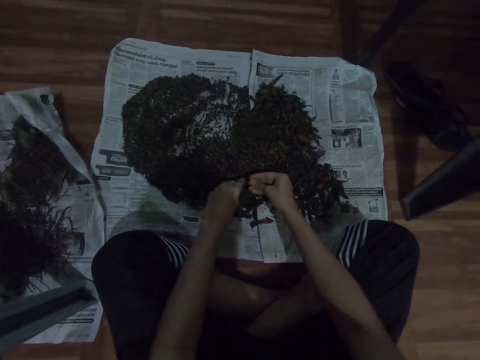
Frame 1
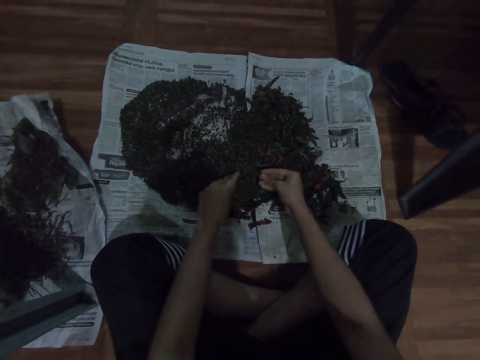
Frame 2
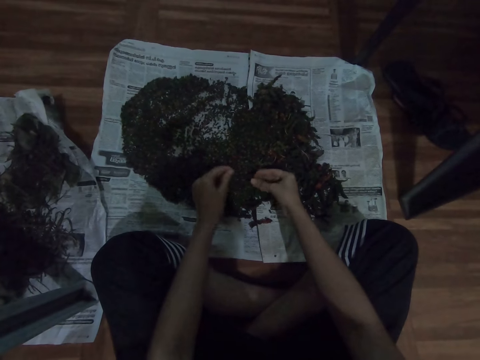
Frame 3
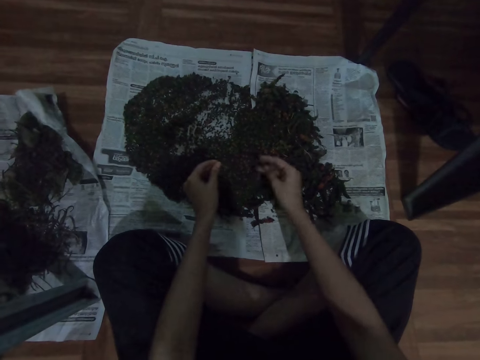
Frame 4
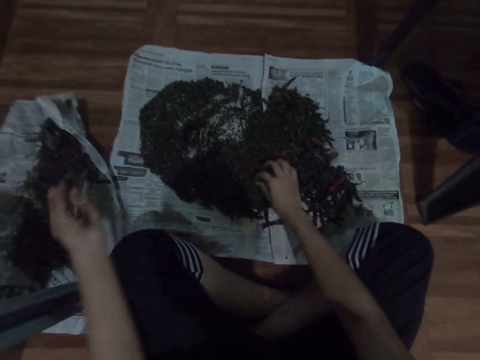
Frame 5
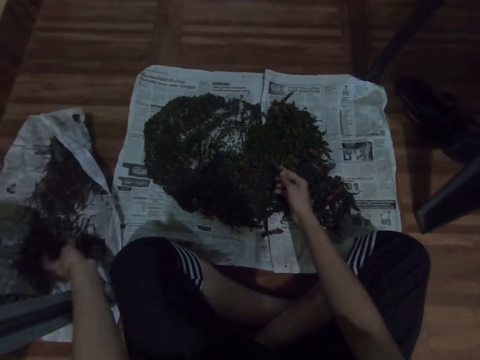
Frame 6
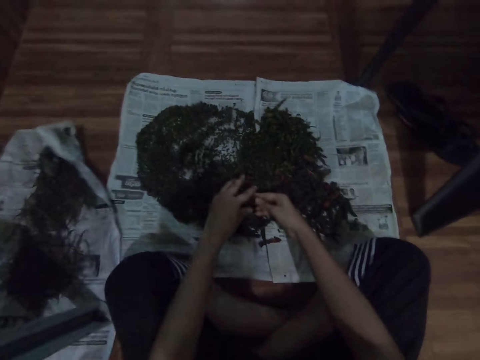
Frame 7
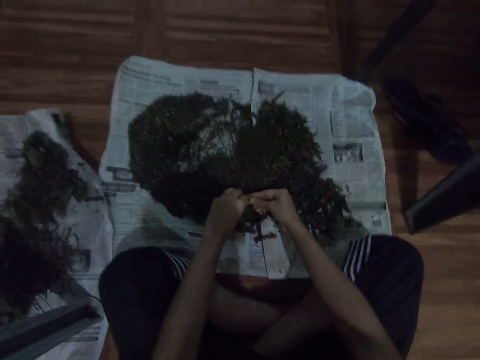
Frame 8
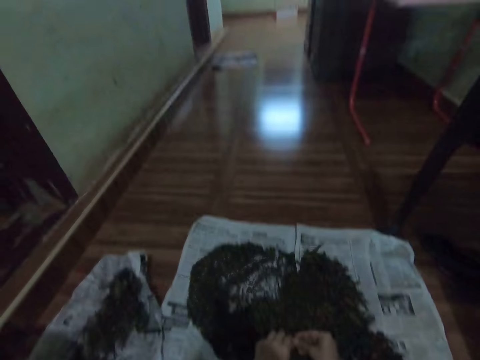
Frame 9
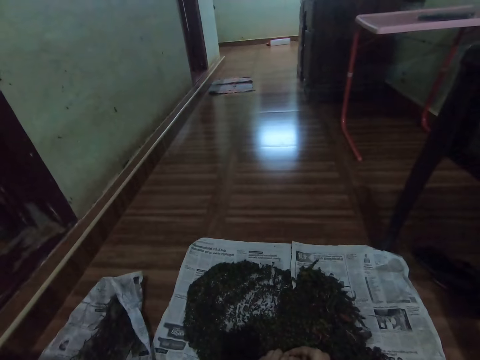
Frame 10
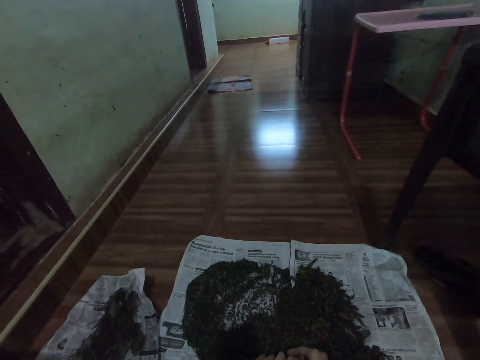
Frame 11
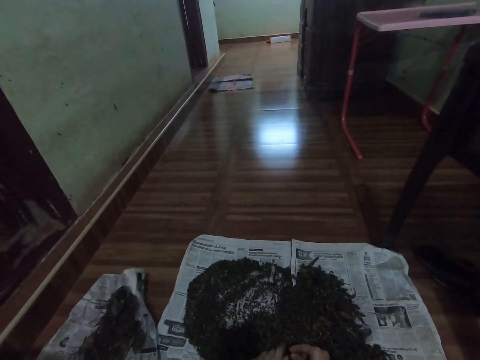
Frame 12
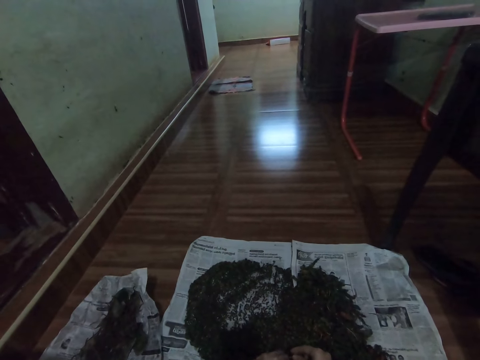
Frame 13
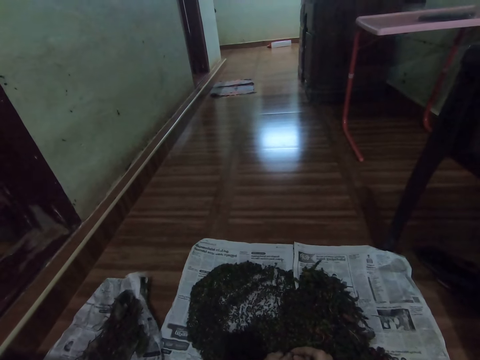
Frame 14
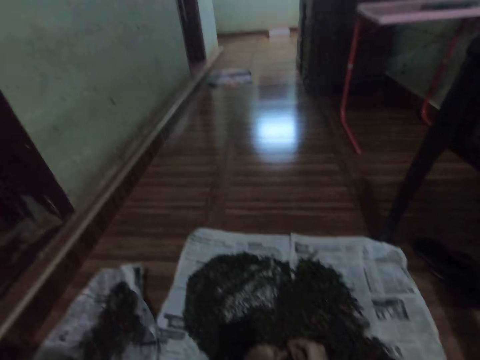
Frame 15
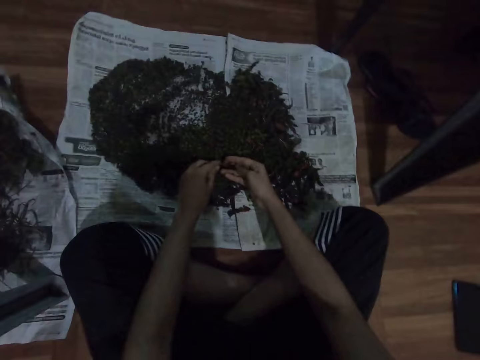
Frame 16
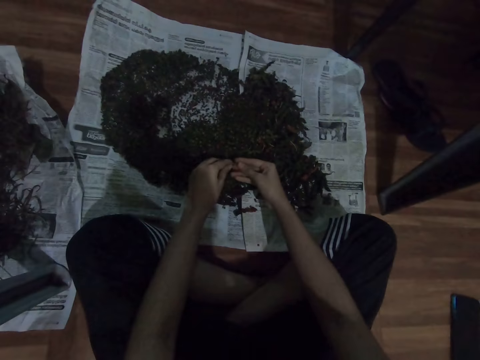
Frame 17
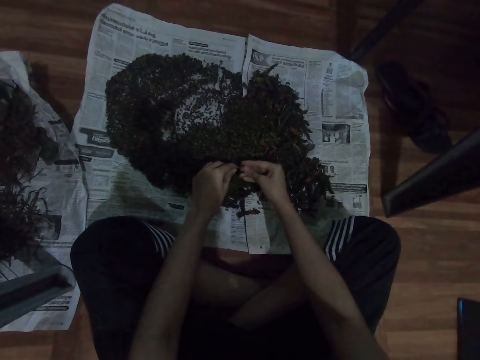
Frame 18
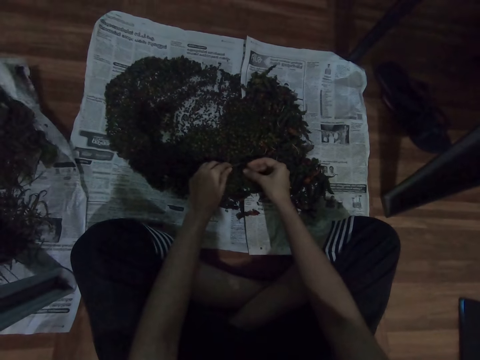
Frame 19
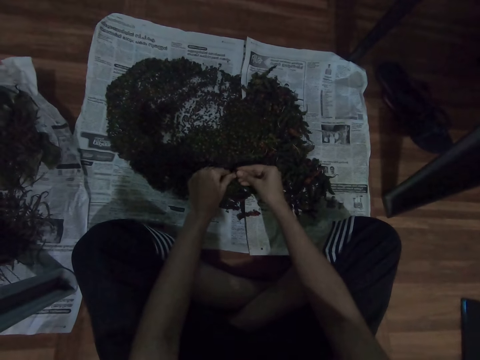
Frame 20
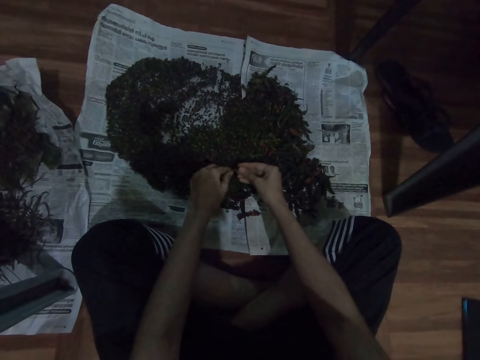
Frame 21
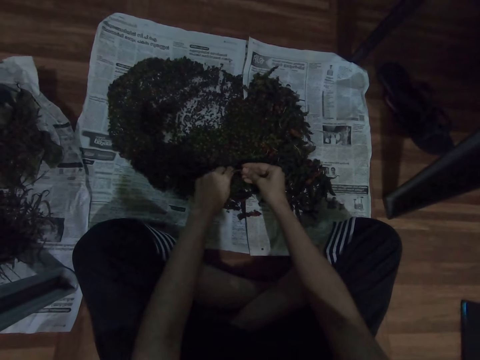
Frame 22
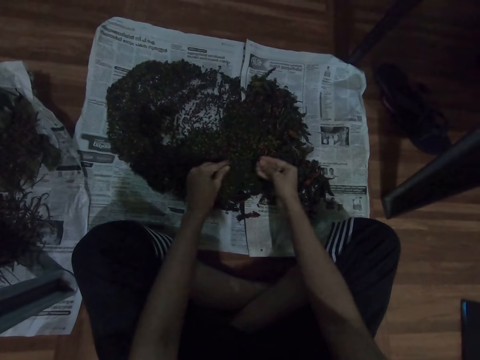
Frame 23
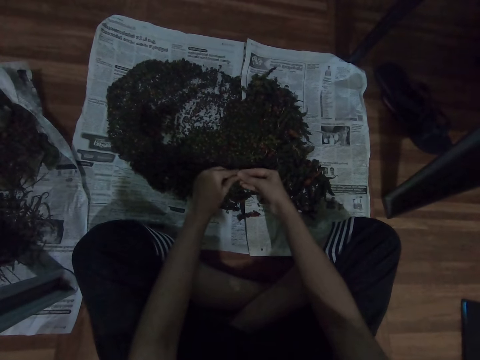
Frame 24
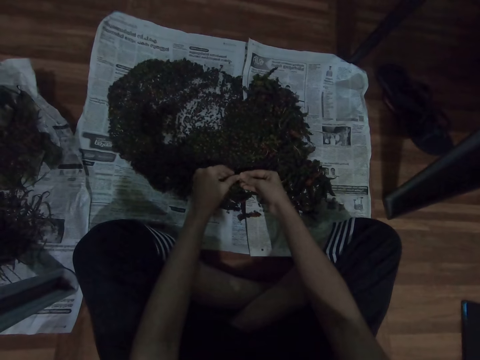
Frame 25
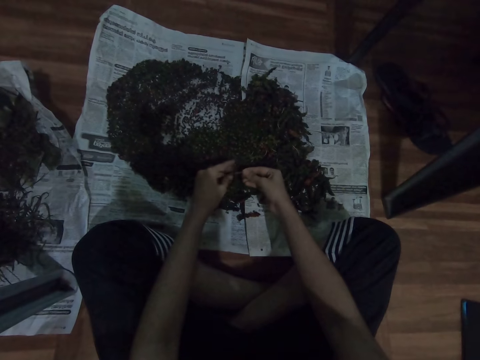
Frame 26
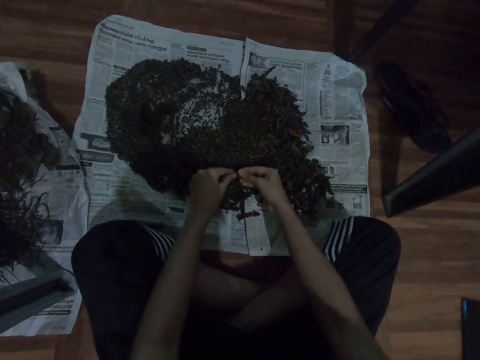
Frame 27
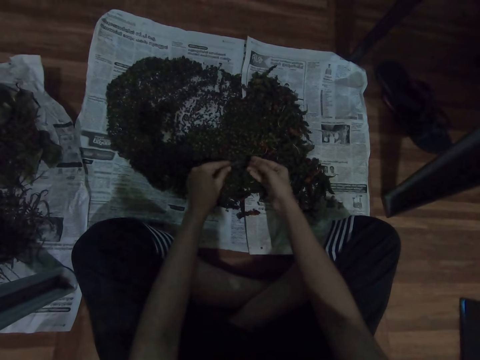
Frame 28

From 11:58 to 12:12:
The camera wearer drops the herbs on the magazine paper. They place the dirt on the paper. They pick the vegetables. They scrub off the outer core of the herbs. They select the vegetables.

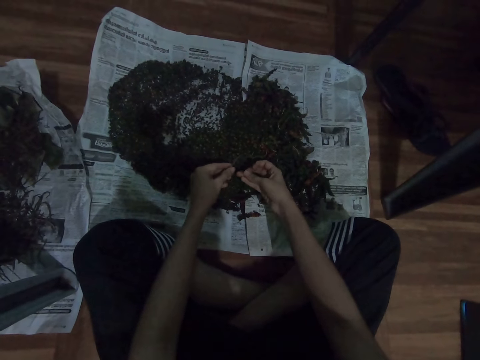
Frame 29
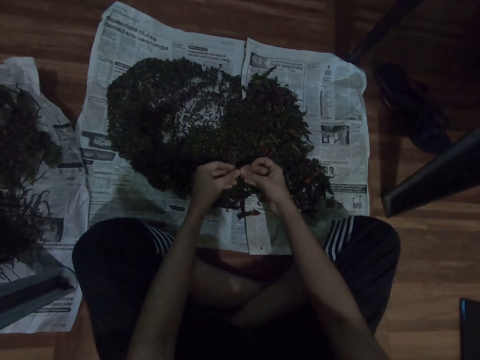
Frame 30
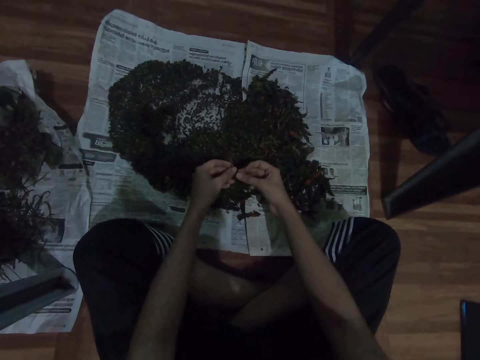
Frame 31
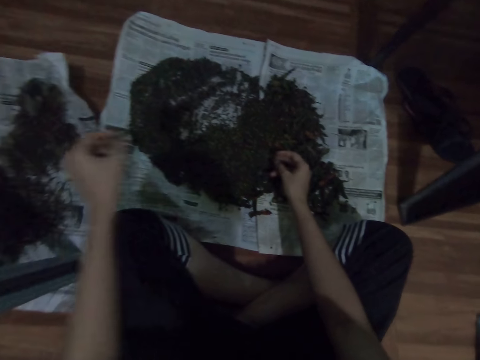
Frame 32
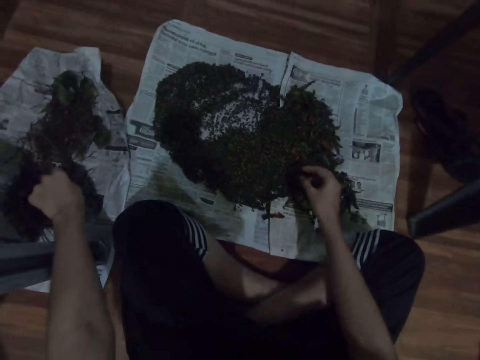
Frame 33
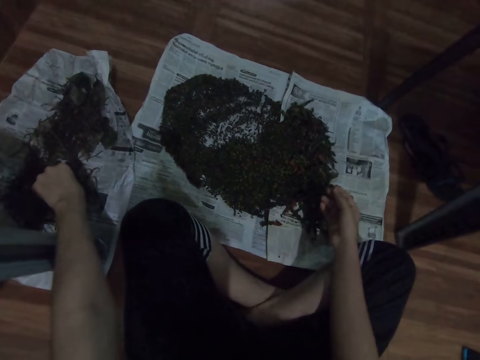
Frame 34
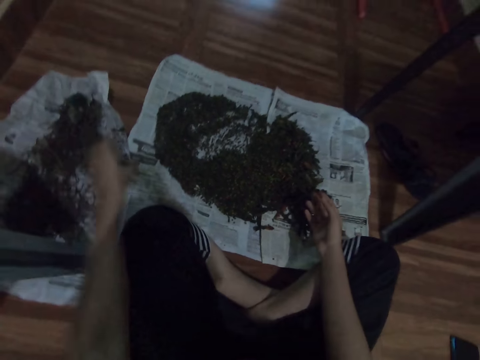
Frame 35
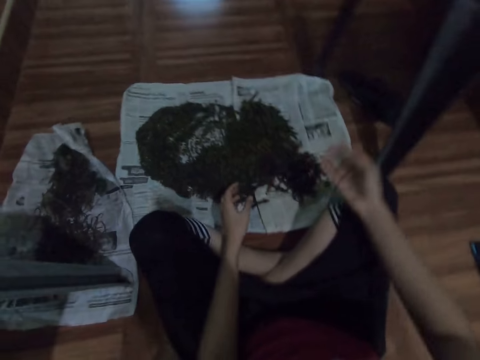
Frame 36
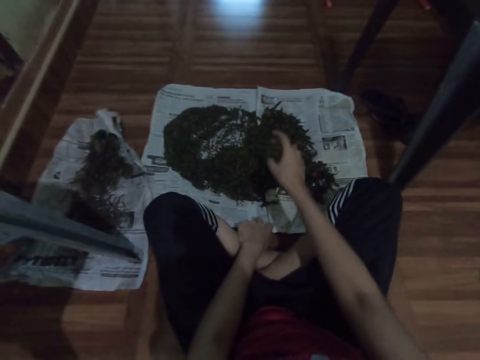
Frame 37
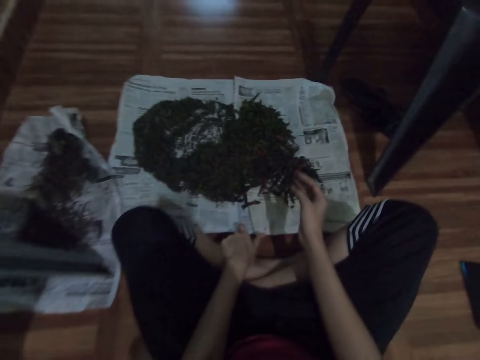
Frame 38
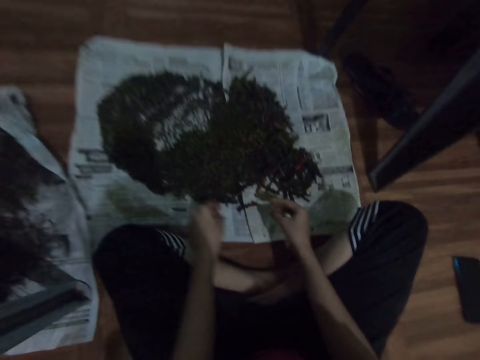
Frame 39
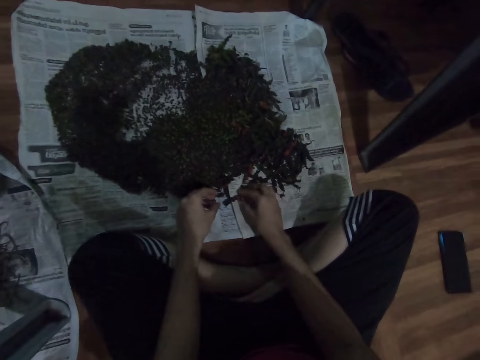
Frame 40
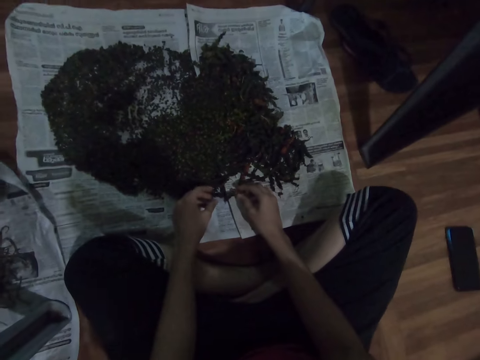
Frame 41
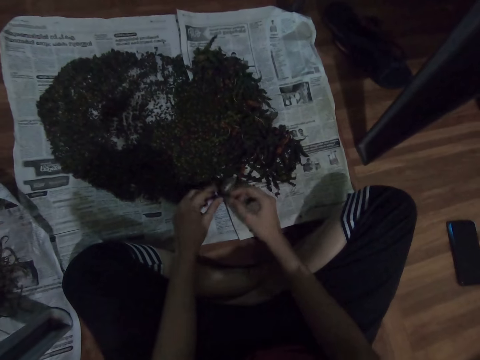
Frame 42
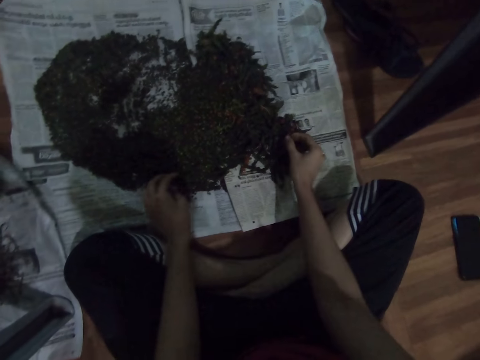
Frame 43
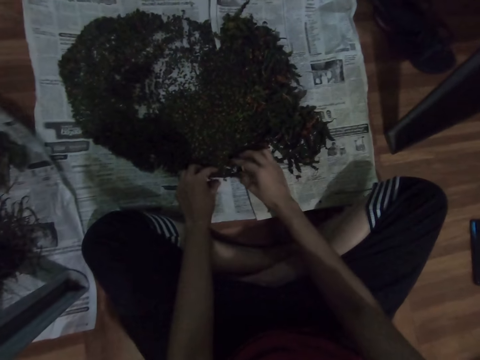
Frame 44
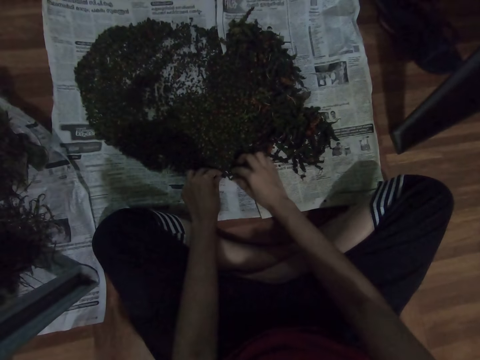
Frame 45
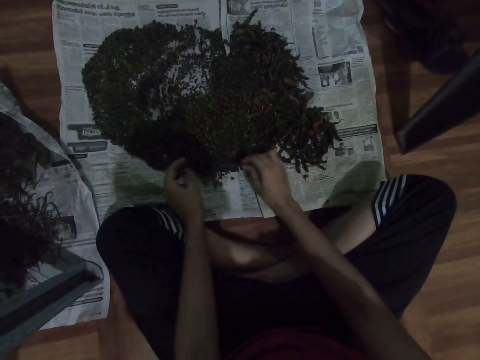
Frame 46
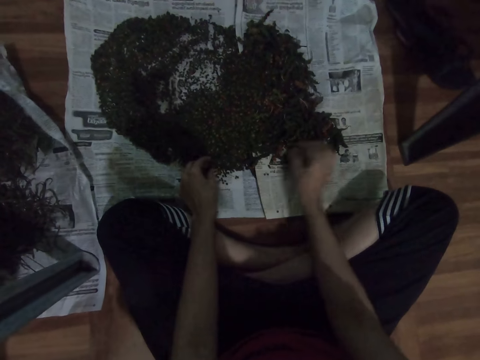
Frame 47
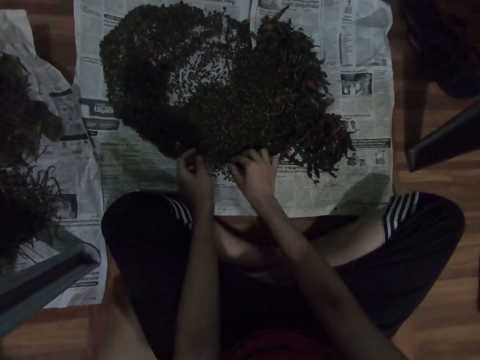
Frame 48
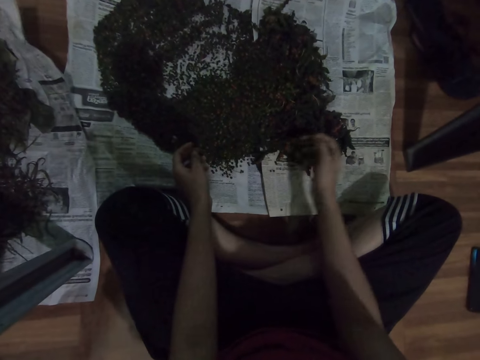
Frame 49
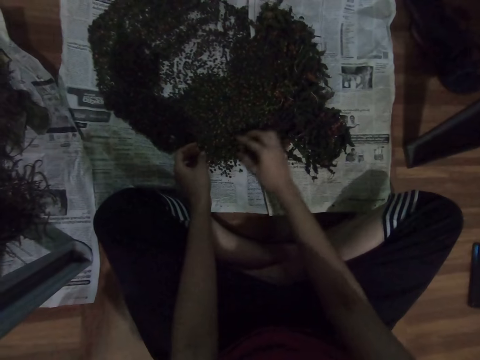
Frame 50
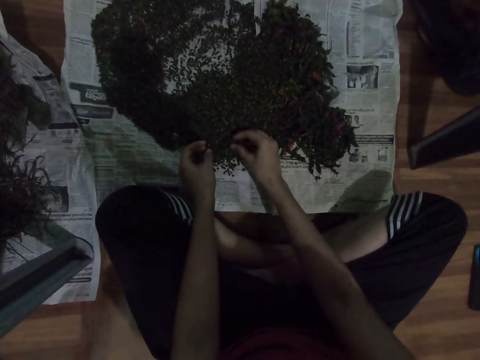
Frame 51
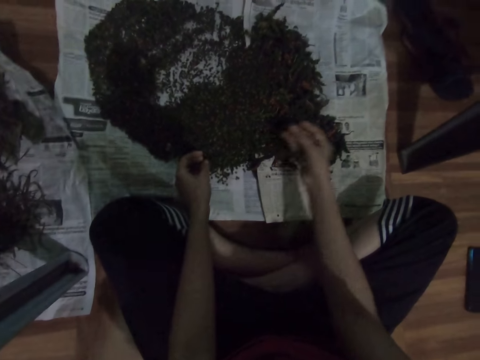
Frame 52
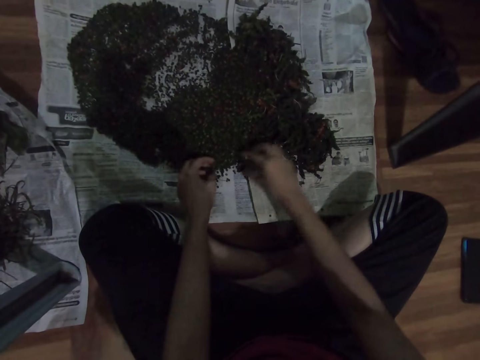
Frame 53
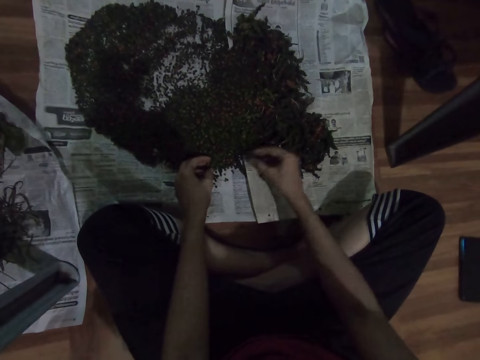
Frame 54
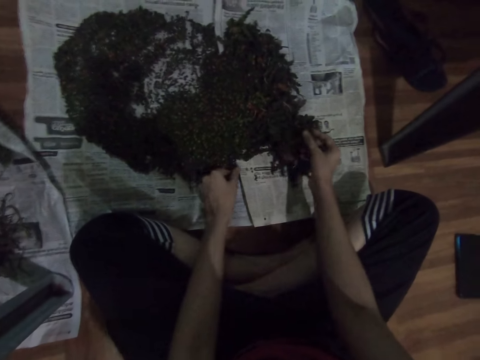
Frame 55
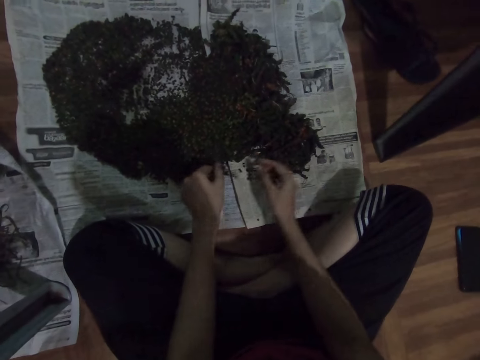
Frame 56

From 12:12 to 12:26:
The camera wearer drops the herbs on the magazine paper. They pick the vegetables. They move both hands. They select the vegetables. They drop the herbs on the magazine.
